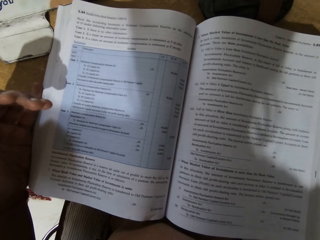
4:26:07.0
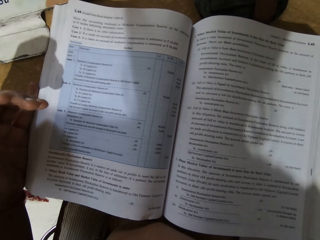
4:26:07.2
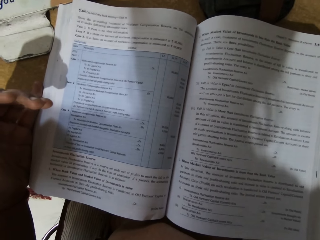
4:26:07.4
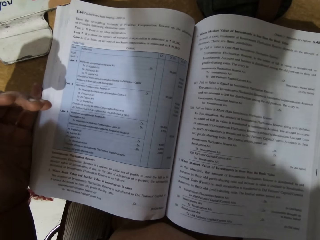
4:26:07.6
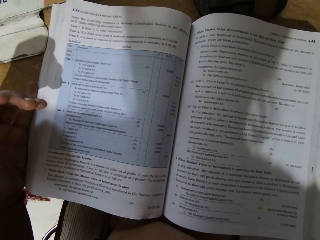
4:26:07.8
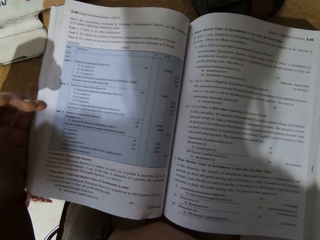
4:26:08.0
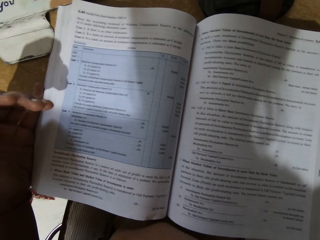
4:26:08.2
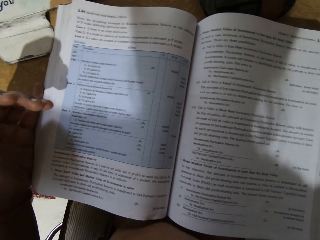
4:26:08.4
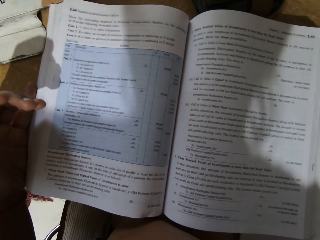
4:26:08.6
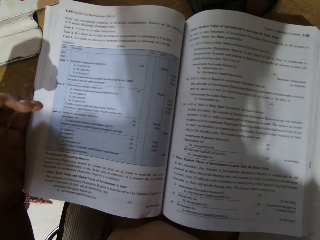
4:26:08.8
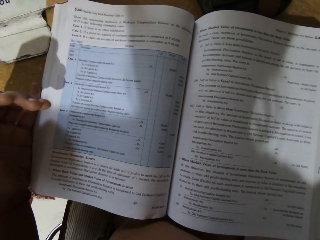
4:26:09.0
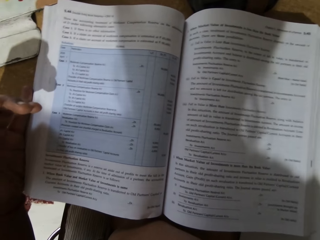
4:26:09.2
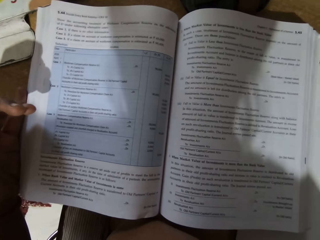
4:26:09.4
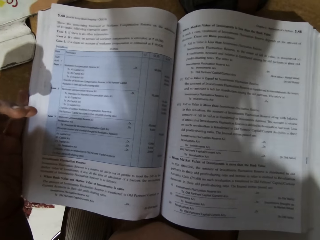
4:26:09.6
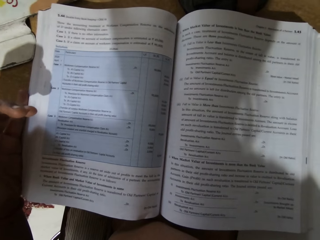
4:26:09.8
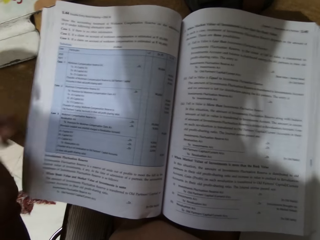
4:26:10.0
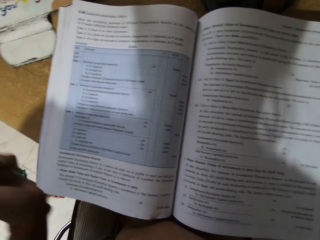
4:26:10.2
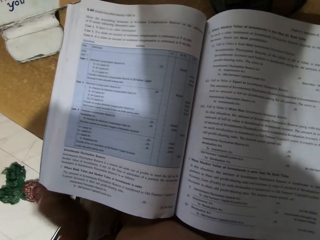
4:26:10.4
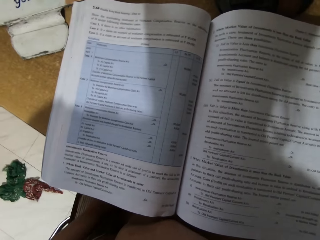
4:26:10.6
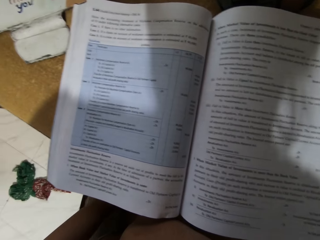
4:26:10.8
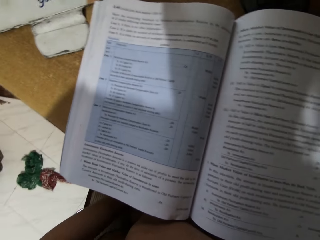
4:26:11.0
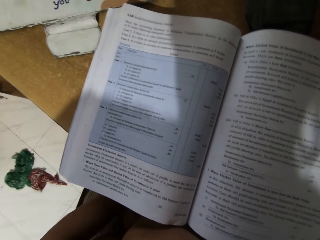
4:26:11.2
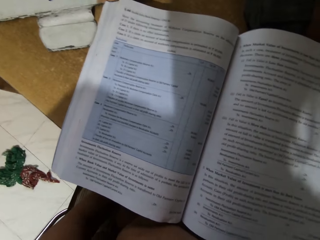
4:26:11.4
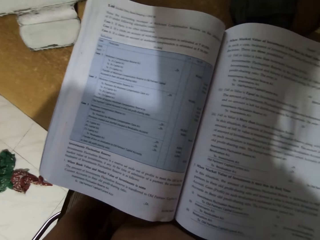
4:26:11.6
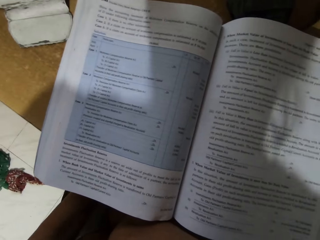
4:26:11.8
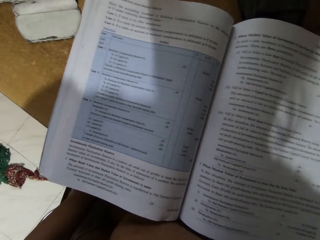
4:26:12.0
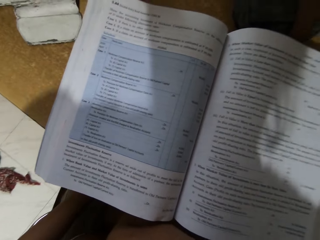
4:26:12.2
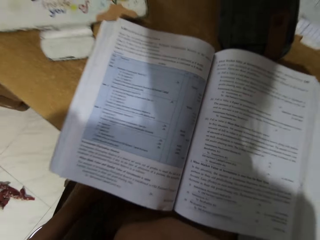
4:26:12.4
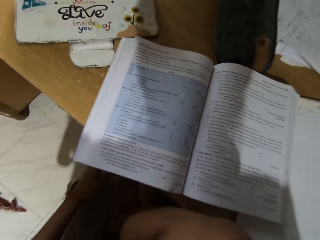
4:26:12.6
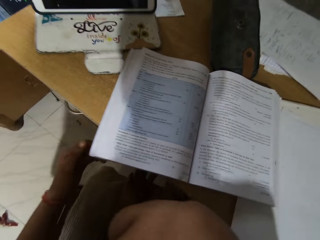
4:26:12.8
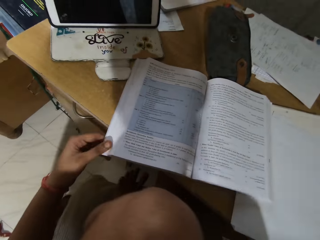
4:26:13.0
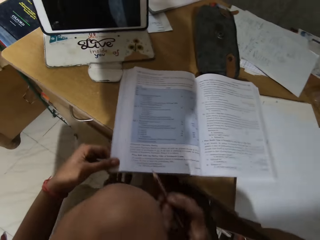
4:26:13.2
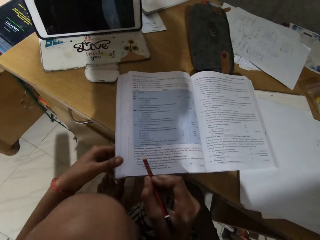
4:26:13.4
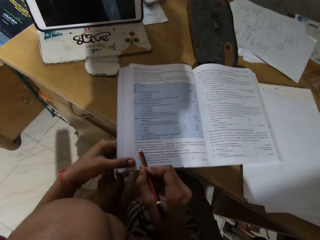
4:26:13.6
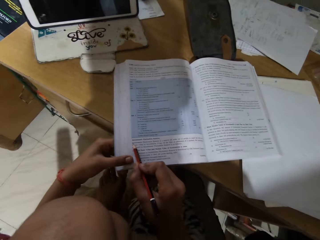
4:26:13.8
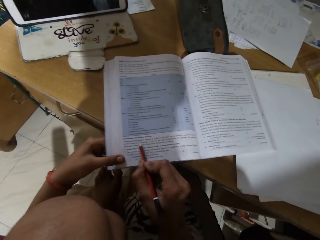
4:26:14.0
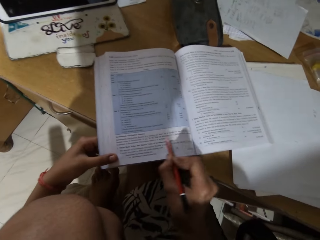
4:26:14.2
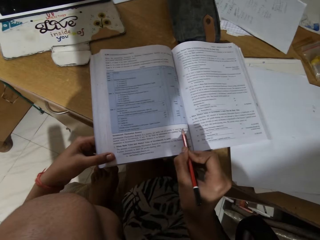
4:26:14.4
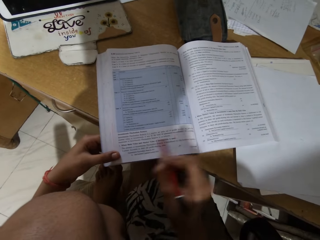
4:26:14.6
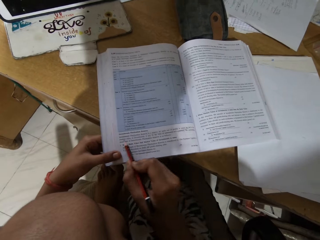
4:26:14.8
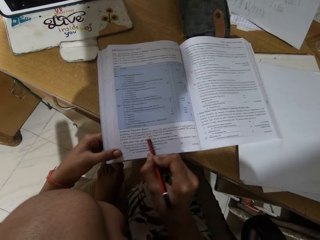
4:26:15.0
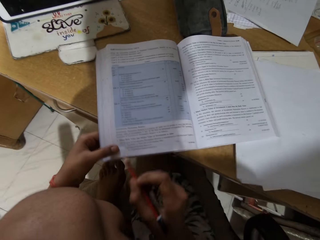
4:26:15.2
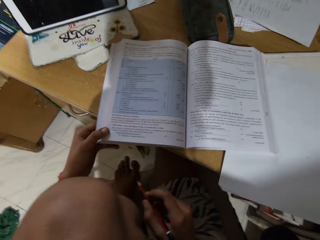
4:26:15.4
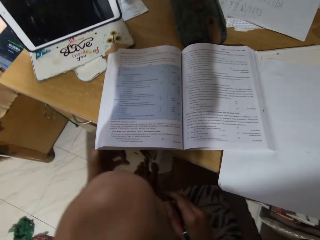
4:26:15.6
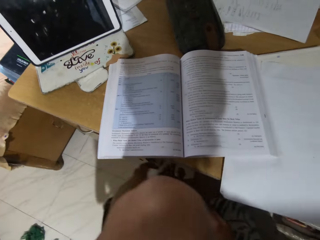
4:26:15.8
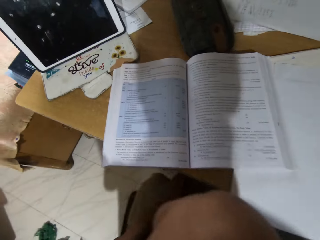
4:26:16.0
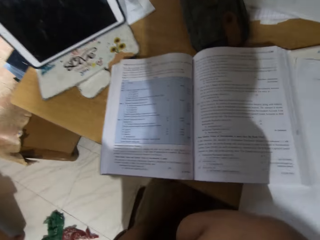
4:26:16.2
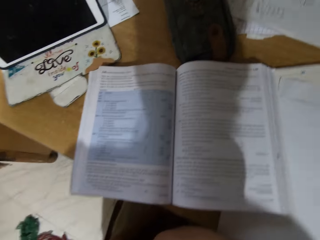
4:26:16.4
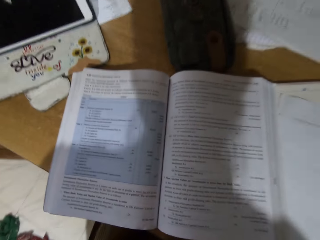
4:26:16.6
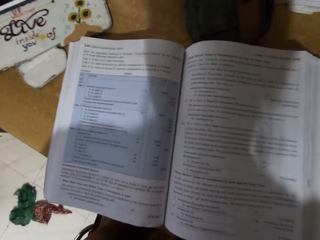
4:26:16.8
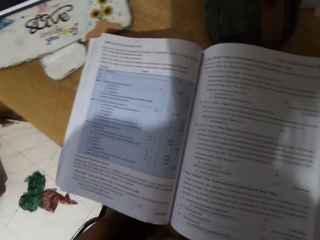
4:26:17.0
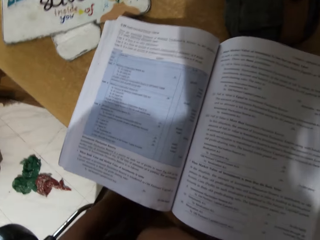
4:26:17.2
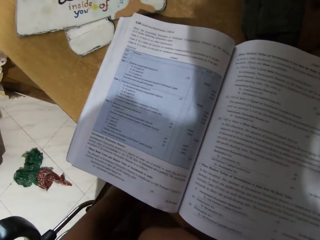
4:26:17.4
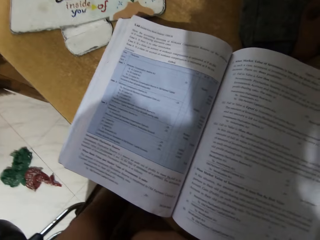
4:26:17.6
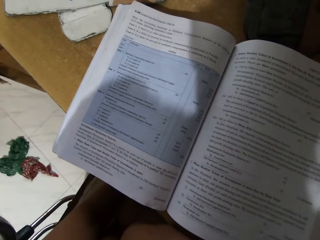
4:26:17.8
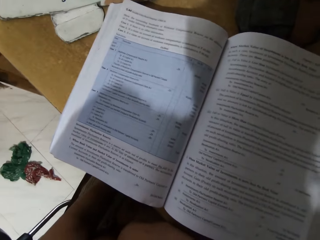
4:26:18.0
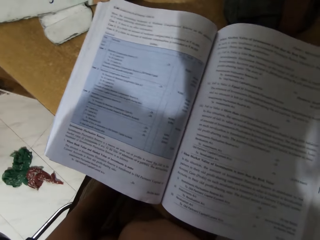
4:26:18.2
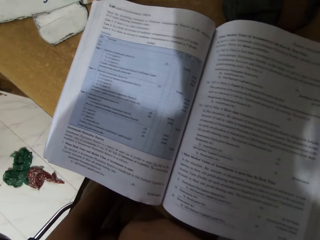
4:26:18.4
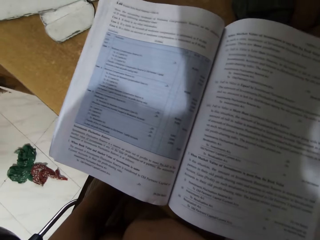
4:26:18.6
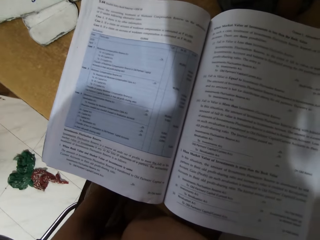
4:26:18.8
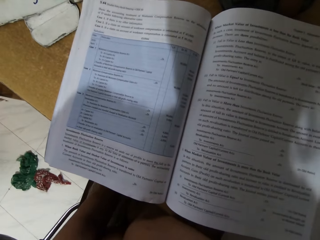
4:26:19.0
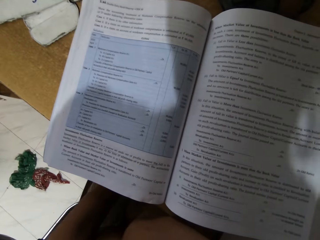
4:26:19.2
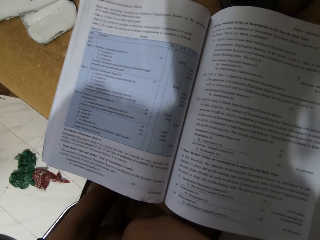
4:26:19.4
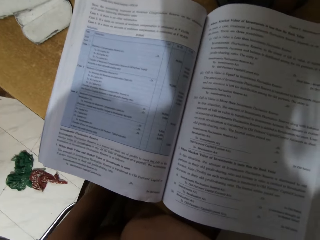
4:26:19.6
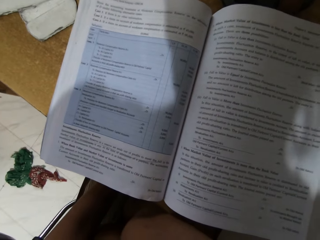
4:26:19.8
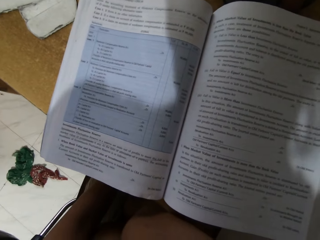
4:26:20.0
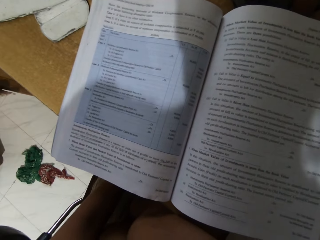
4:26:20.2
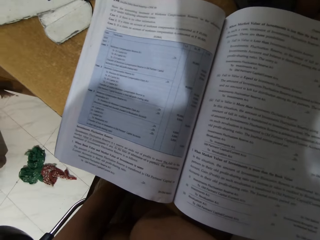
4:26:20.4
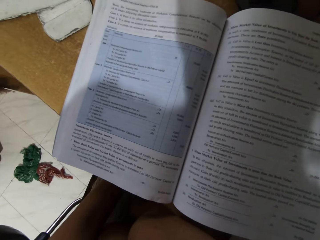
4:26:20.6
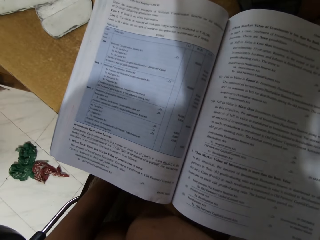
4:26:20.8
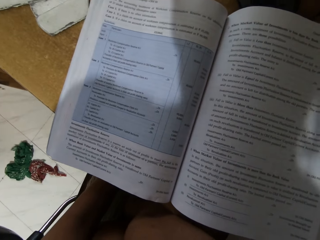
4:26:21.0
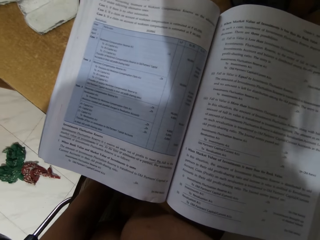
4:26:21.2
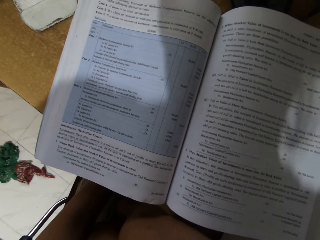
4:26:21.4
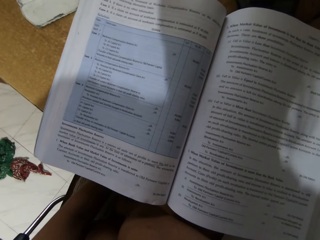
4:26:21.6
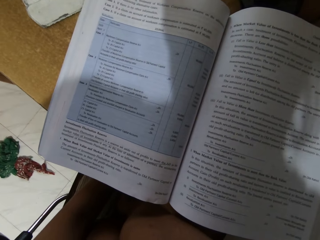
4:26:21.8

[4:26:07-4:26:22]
The camera wearer peruses a book. They mark the book with a pencil. They look around. They listen to music. They peruse the book.

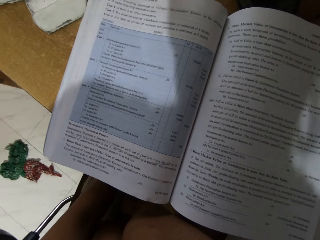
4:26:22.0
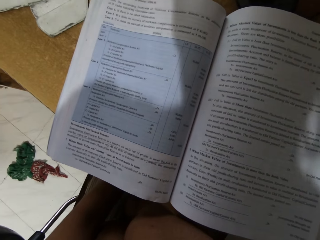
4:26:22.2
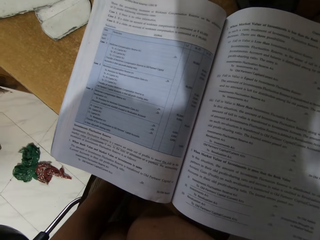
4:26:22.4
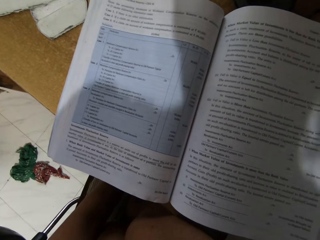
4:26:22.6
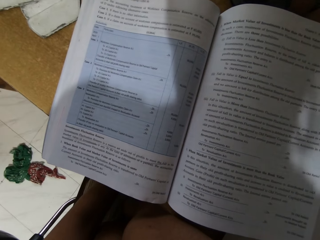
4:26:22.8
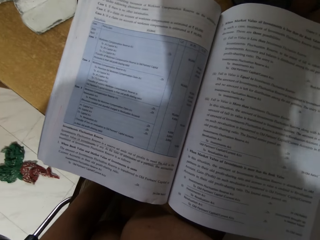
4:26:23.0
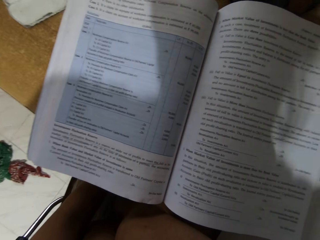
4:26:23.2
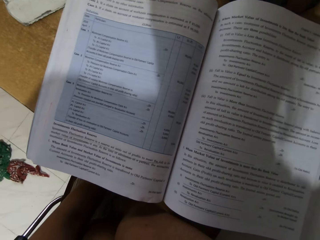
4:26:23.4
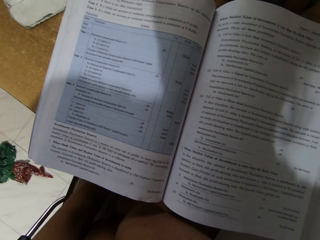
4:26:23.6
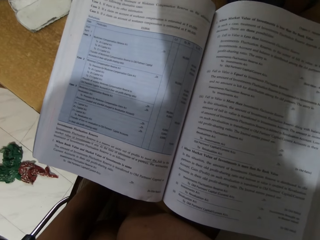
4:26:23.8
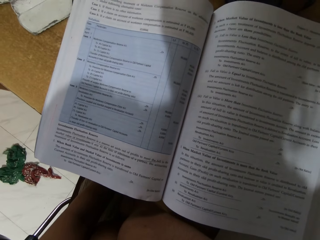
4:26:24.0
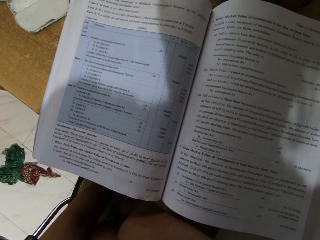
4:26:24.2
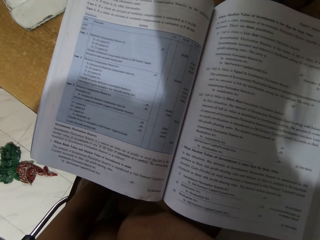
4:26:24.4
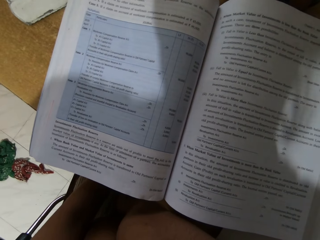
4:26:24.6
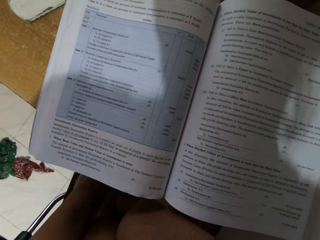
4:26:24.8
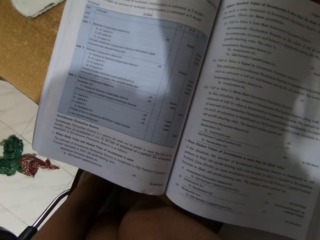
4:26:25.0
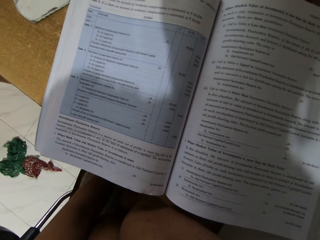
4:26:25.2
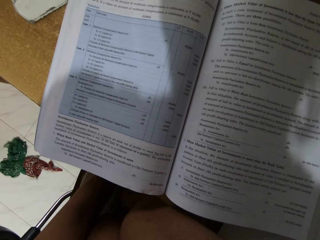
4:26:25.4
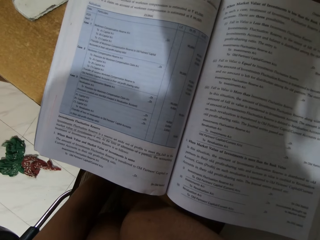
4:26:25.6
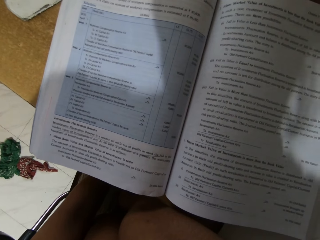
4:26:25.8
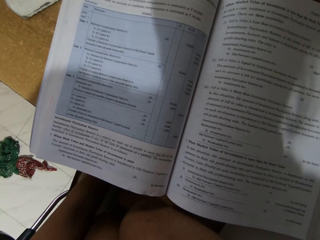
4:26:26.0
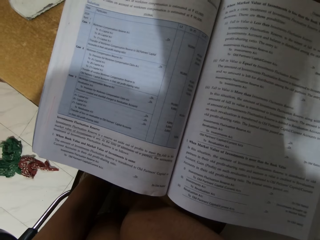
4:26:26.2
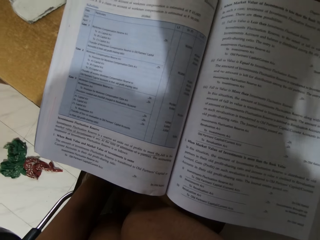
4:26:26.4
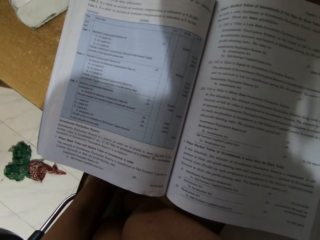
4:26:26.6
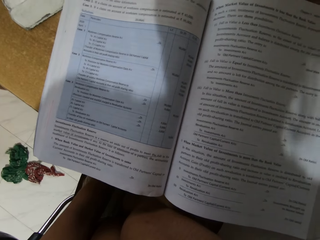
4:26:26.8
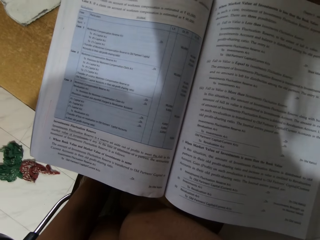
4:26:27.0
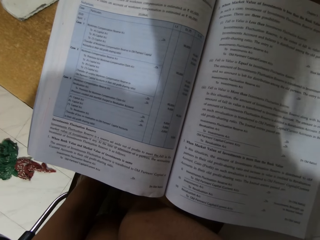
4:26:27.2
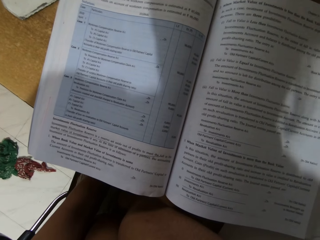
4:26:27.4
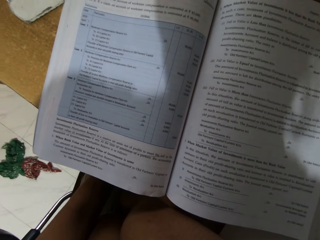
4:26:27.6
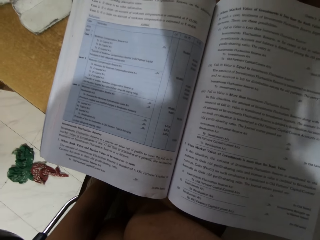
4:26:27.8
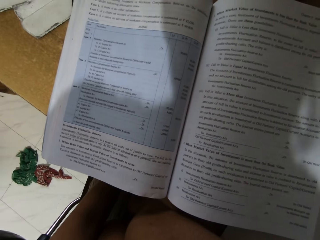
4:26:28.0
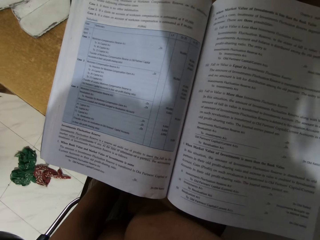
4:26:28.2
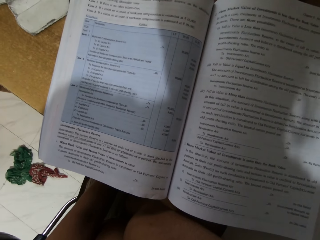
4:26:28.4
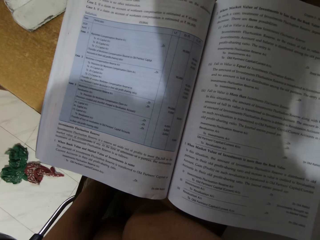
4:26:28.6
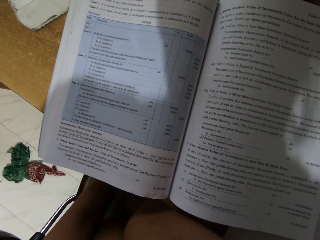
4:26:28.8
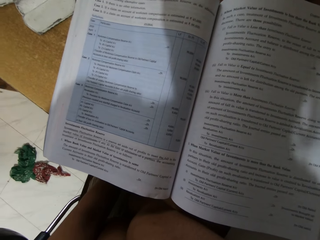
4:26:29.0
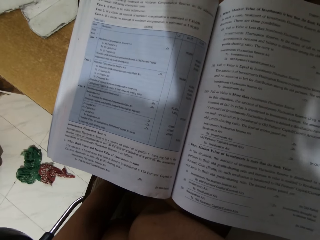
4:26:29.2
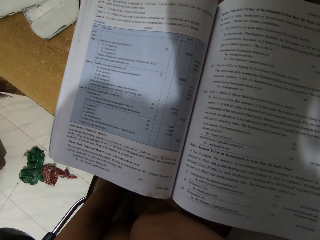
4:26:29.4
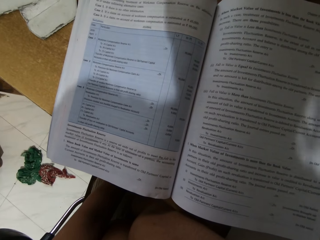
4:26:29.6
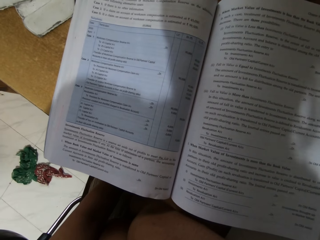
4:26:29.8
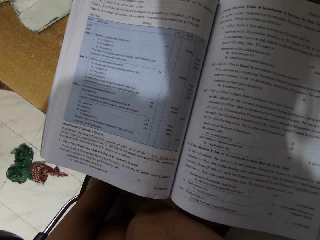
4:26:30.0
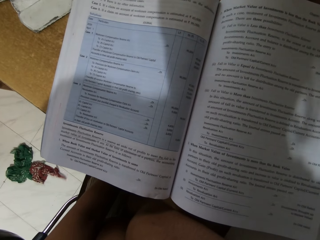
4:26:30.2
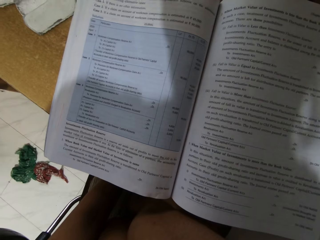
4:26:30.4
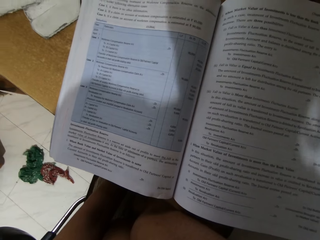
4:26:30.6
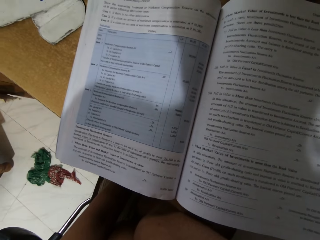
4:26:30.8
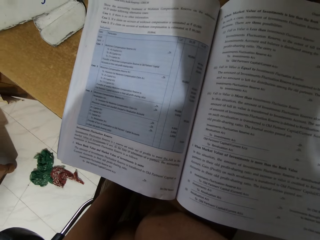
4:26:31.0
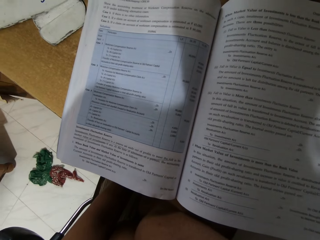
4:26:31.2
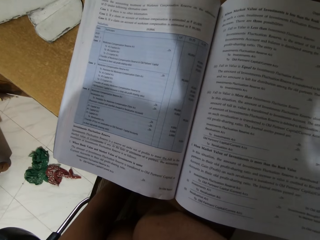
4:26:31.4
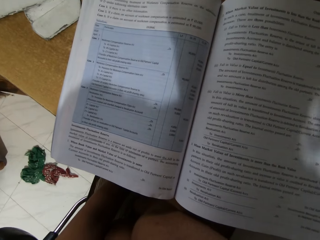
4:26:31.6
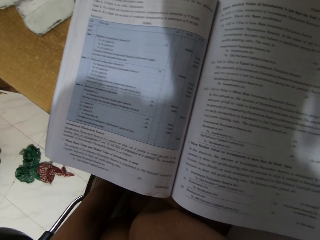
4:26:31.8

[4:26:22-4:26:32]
The camera wearer peruses a book. They peruse the book again.
